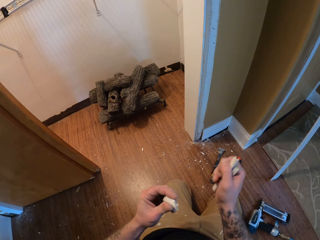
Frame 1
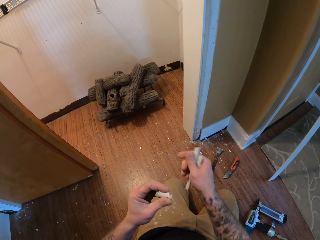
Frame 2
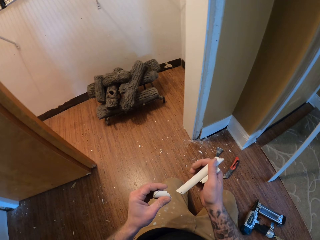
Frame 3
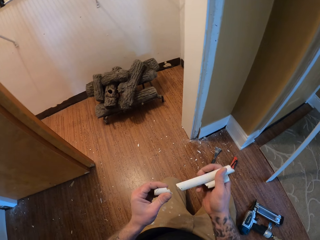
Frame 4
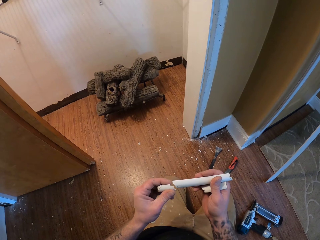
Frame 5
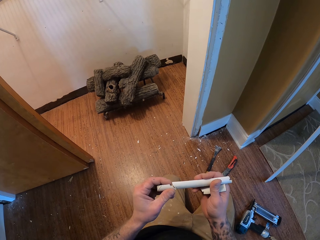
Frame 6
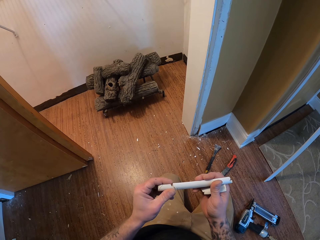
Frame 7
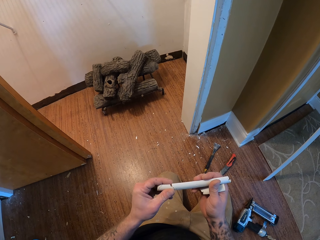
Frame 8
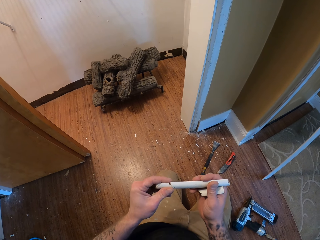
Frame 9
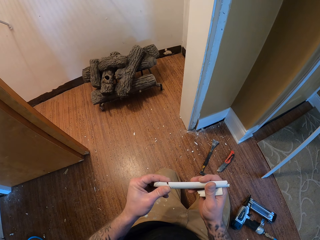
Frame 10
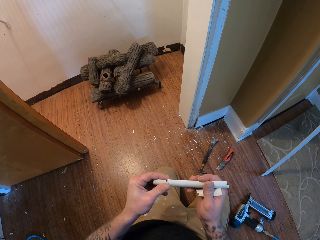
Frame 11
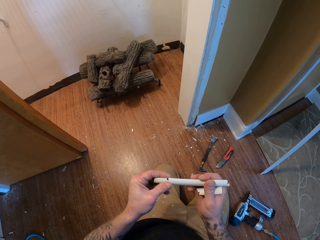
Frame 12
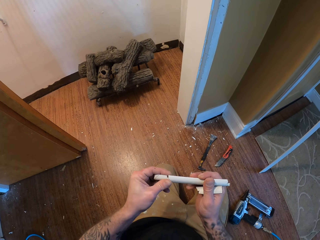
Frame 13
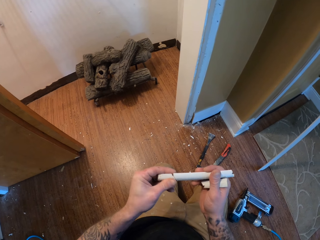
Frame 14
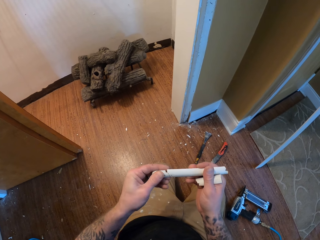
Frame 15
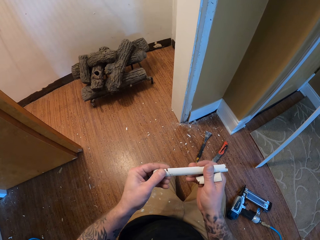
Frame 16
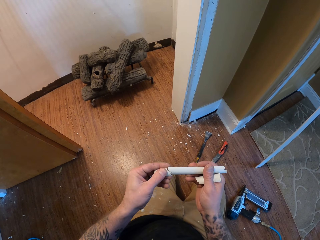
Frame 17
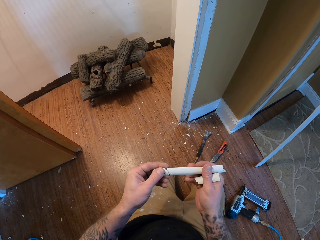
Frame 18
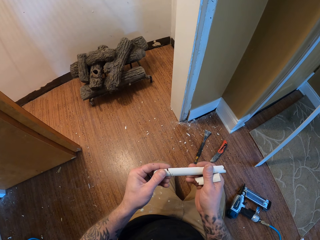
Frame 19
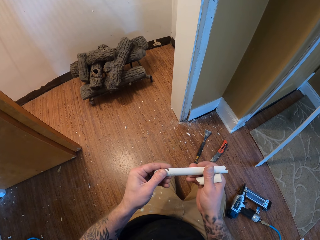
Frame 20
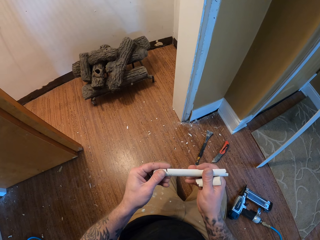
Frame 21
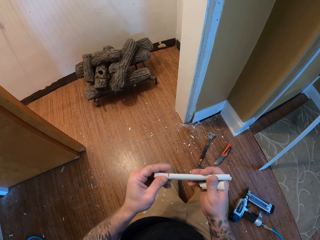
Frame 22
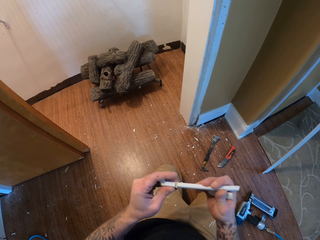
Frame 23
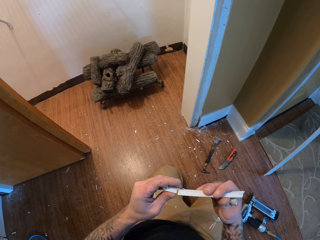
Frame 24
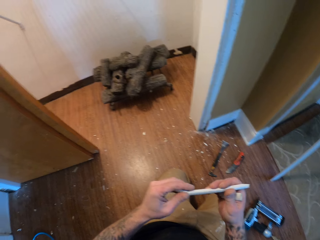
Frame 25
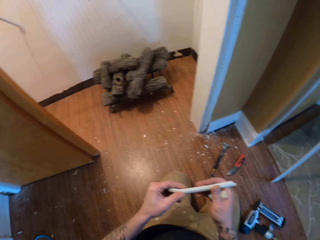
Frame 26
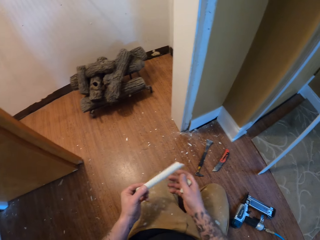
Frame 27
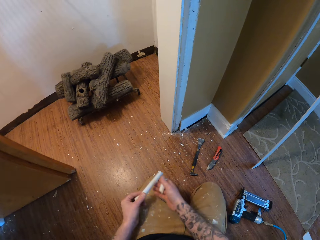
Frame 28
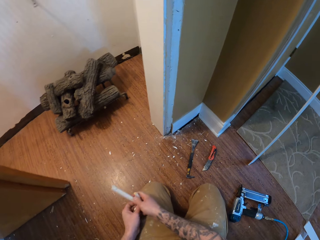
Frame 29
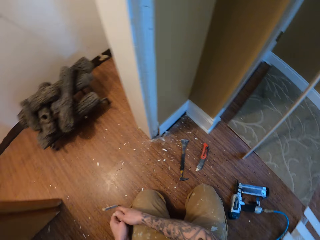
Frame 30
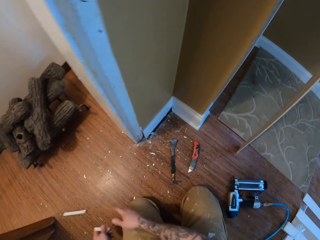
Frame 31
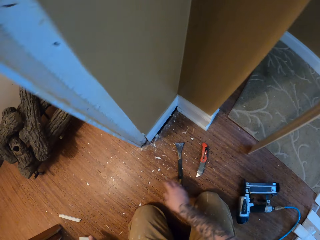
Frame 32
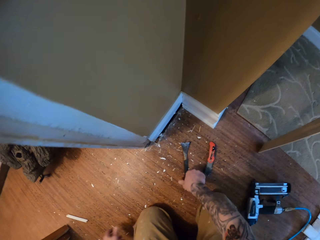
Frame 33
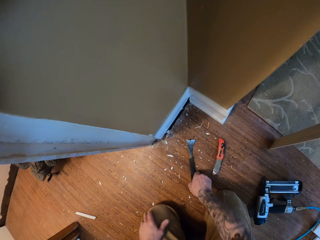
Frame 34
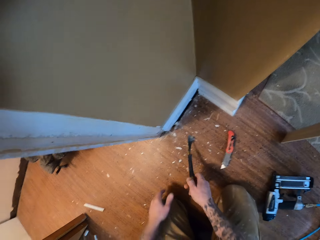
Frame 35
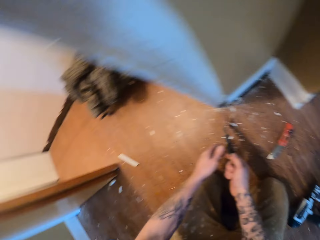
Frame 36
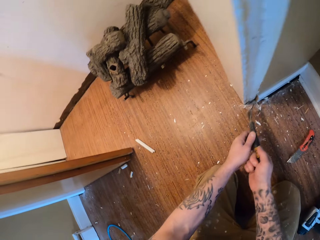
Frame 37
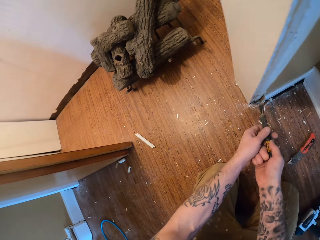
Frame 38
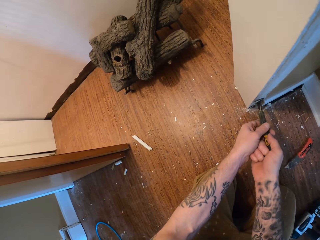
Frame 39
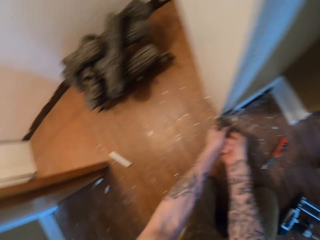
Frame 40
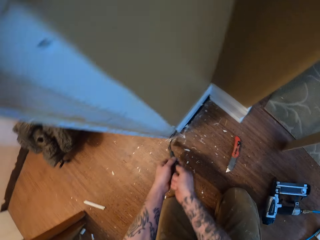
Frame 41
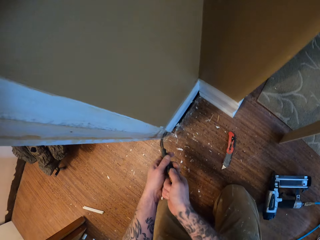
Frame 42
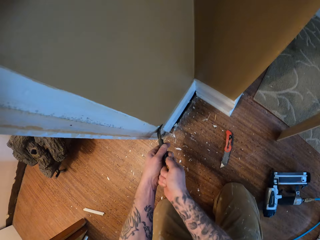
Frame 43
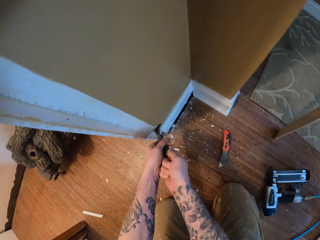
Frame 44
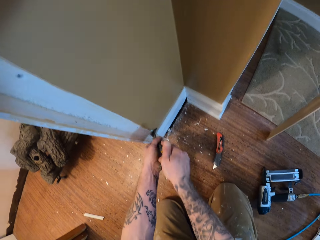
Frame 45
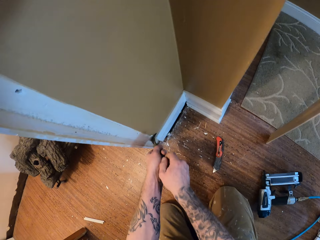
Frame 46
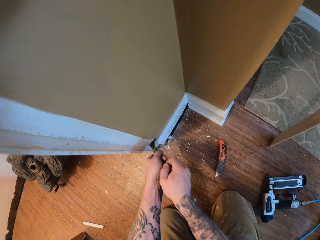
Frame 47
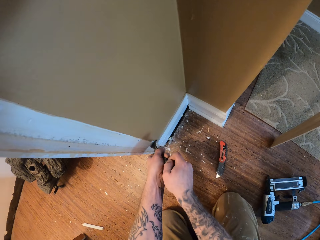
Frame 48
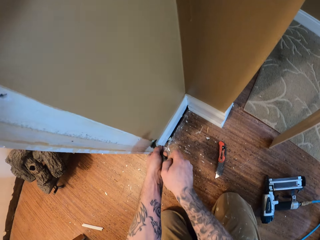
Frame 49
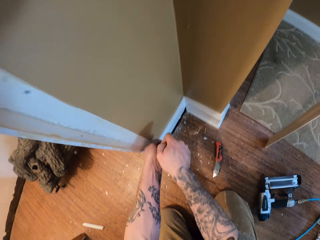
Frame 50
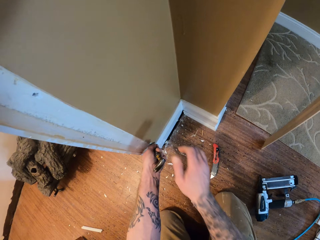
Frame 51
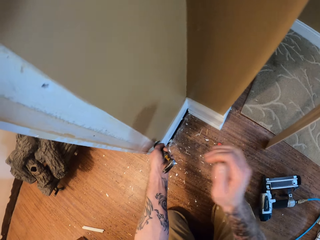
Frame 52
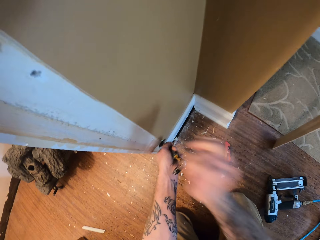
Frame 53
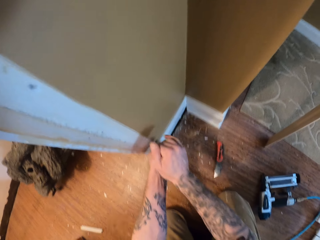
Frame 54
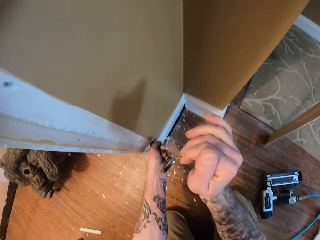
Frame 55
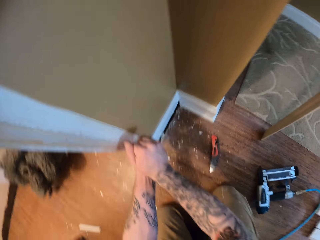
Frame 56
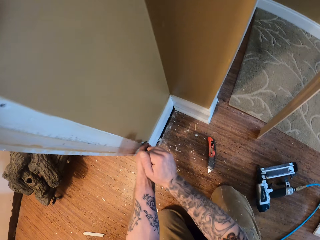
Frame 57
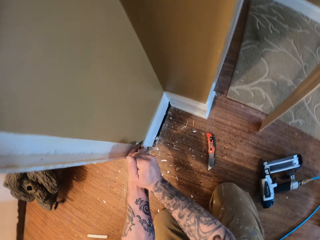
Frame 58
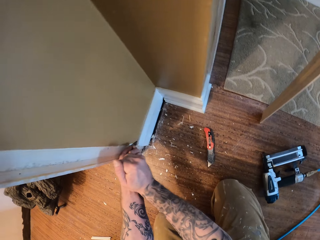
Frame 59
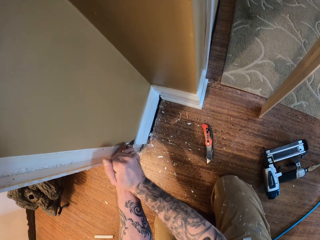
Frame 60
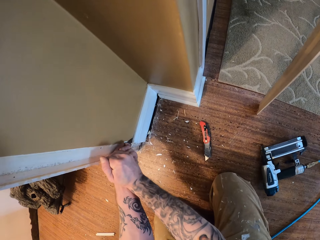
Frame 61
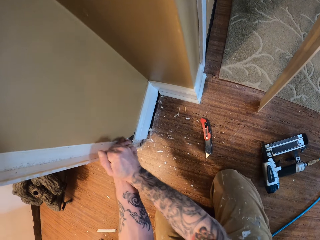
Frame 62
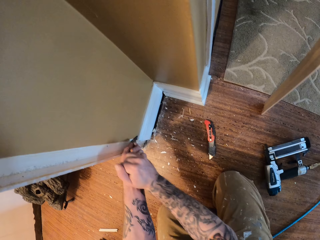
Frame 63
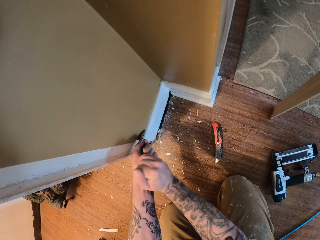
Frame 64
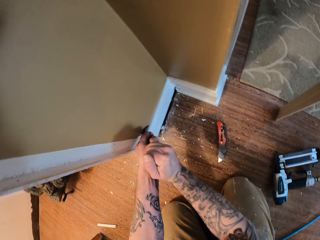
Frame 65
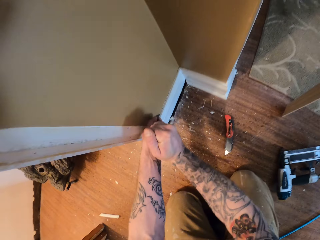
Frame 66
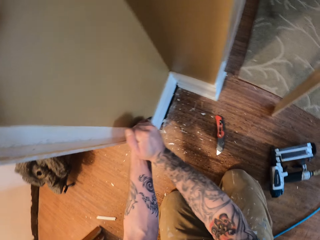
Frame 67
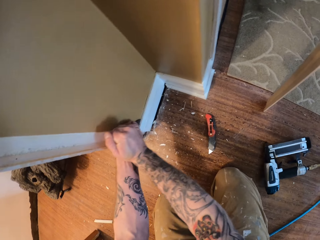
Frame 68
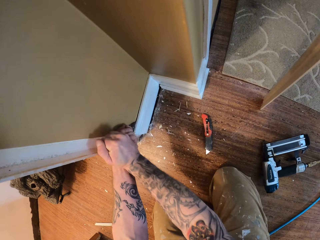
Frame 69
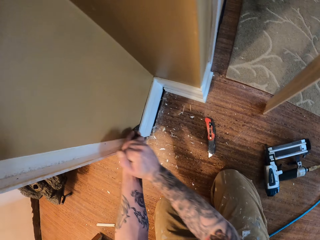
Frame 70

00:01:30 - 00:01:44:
The camera wearer connects the pieces of baseboard. They drop the wall trim pieces. They throw the pieces of baseboard on the ground. They pick up the crowbar or putty knife. They remove the wall trim with the crowbar. They scrape the baseboard using the putty knife.

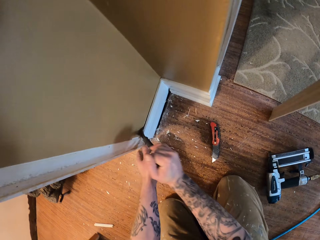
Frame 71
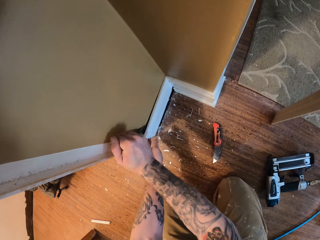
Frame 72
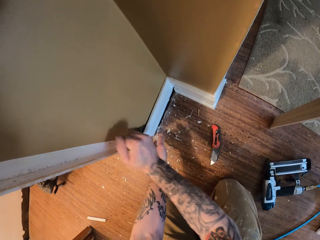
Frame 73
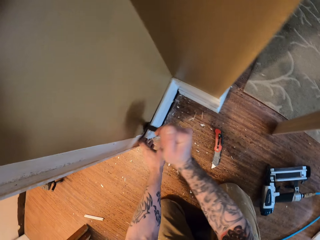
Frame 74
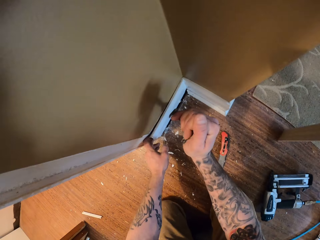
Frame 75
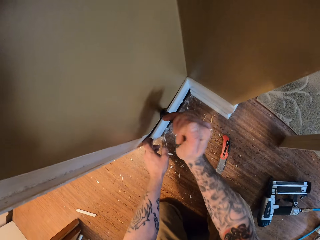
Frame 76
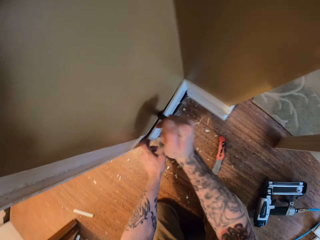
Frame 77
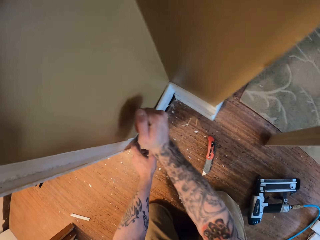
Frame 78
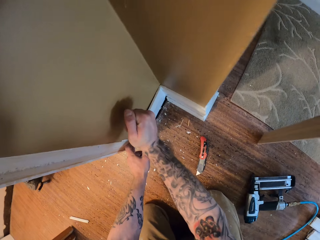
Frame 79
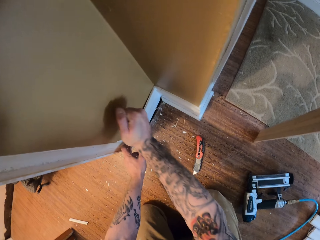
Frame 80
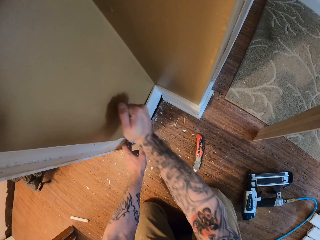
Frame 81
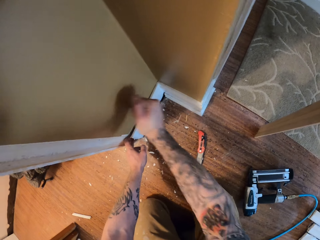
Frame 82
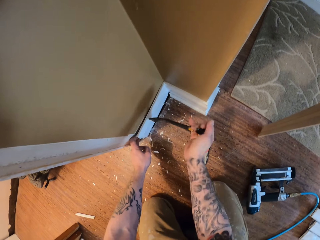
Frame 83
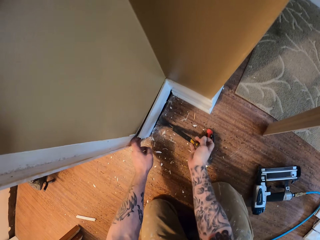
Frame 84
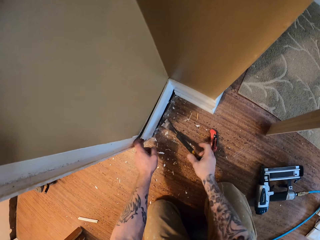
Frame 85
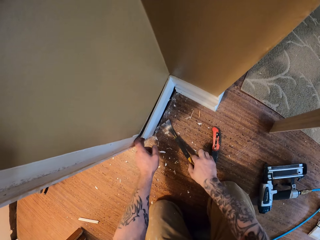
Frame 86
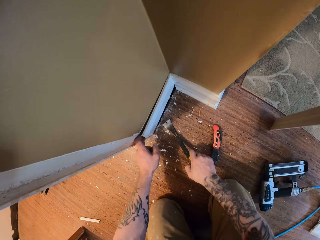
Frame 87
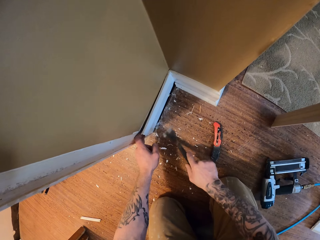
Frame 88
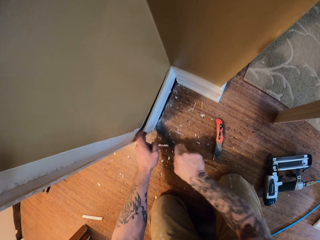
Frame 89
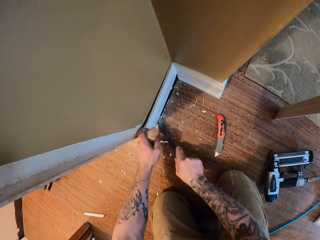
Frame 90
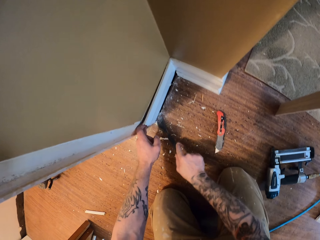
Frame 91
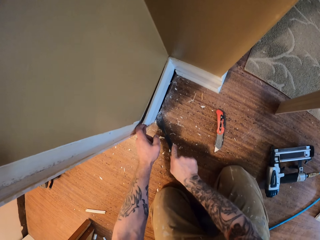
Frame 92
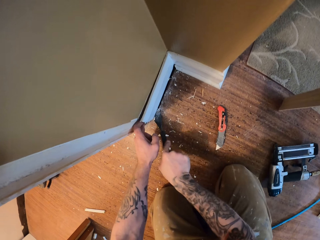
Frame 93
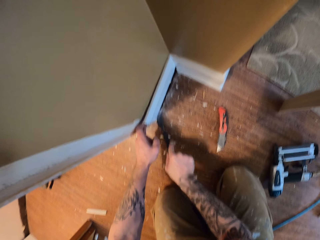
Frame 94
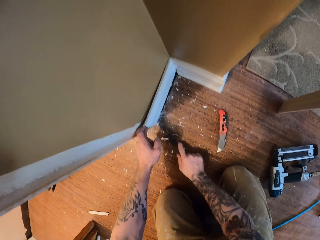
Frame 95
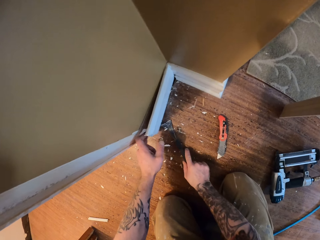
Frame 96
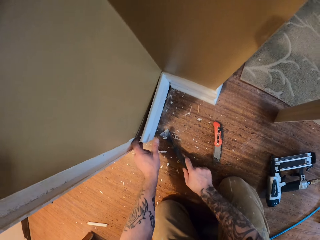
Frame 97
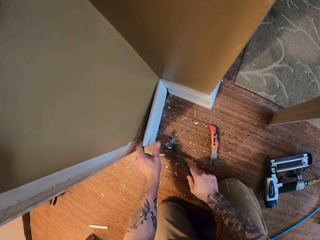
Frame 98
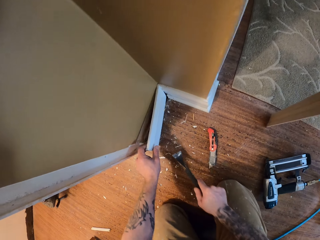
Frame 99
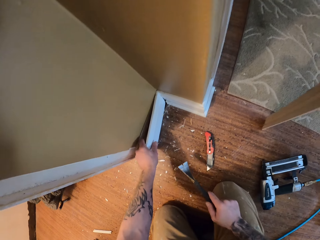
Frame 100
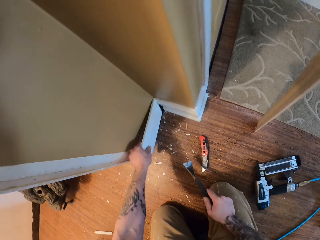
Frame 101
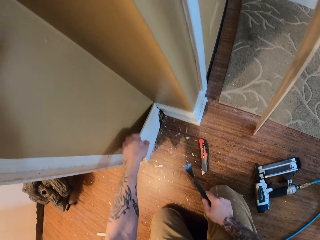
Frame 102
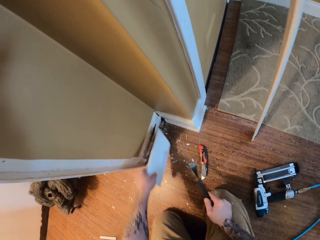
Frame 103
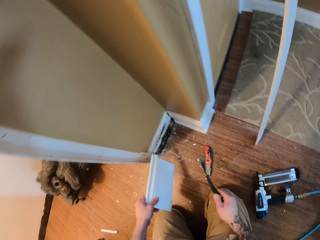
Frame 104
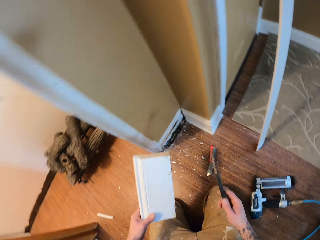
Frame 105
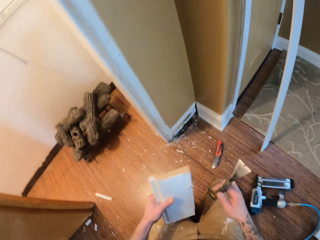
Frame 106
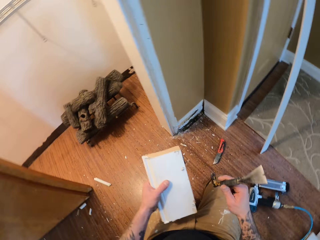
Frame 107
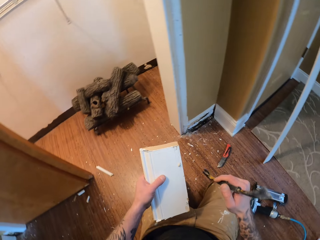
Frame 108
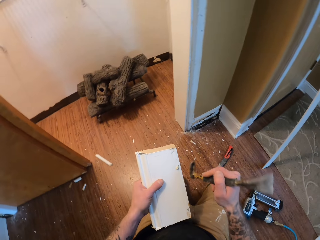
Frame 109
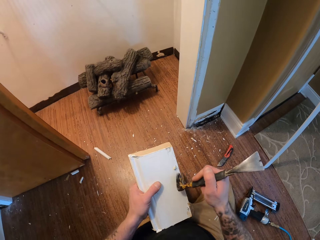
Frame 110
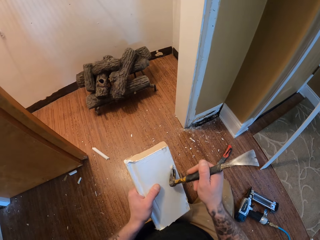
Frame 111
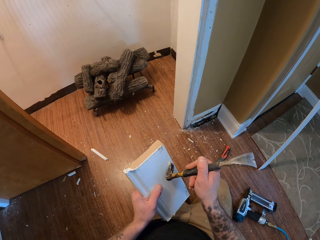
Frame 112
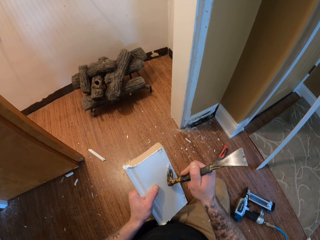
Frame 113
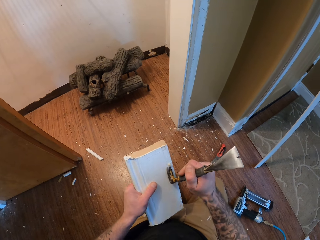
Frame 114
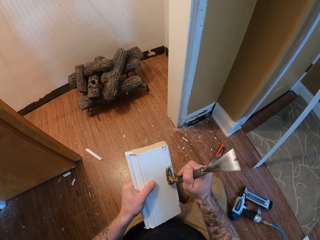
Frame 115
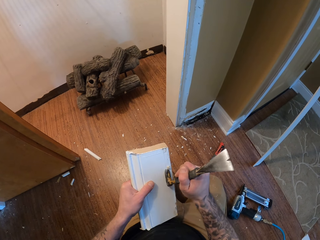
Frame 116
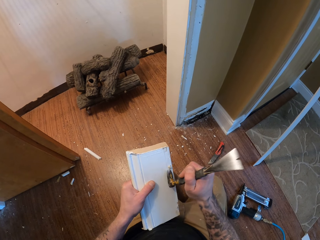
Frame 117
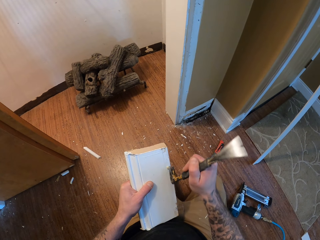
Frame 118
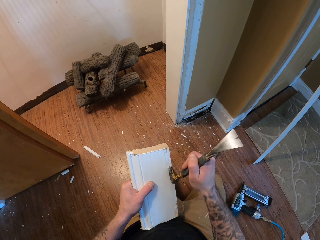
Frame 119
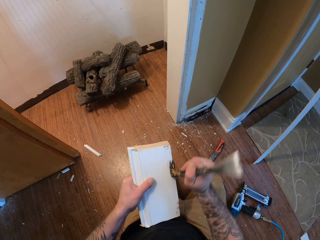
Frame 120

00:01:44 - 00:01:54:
The camera wearer removes the baseboard. They remove the nail on the wall trim with the crowbar.
